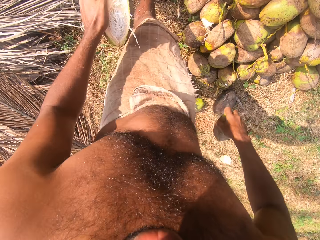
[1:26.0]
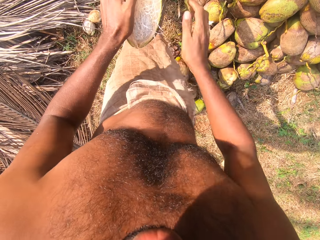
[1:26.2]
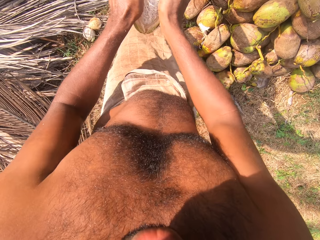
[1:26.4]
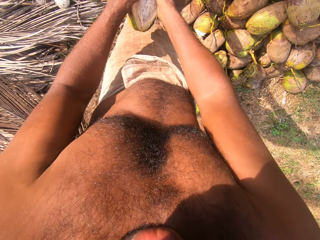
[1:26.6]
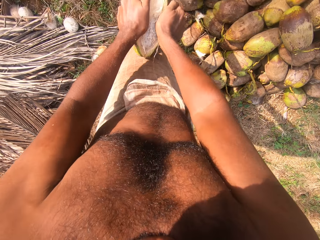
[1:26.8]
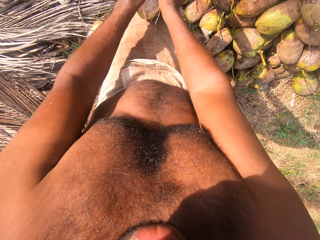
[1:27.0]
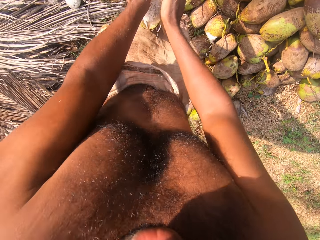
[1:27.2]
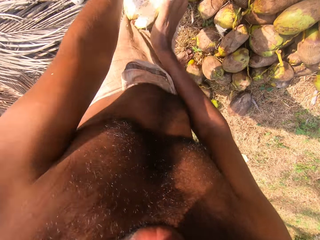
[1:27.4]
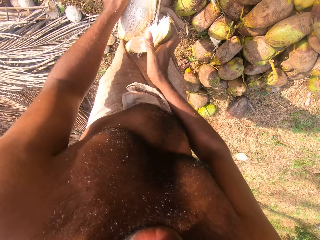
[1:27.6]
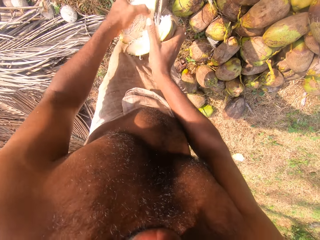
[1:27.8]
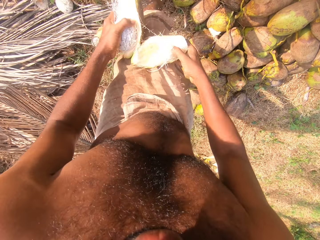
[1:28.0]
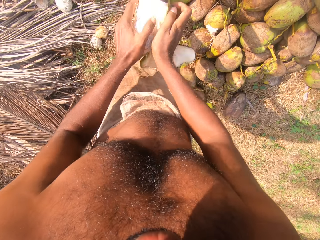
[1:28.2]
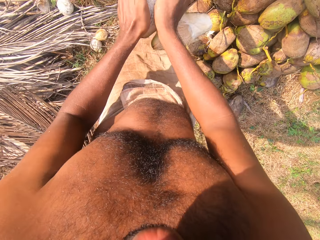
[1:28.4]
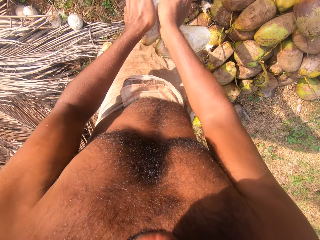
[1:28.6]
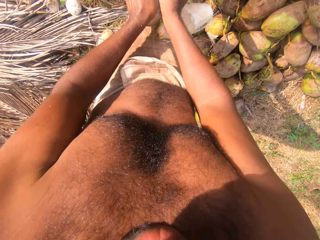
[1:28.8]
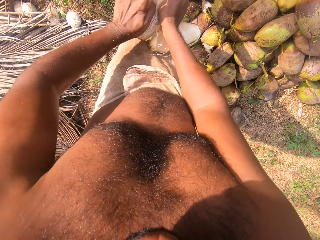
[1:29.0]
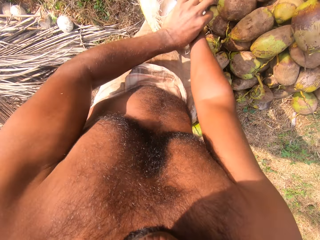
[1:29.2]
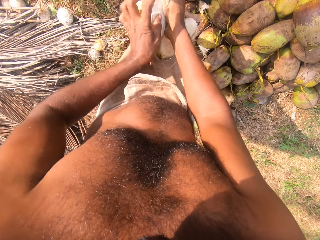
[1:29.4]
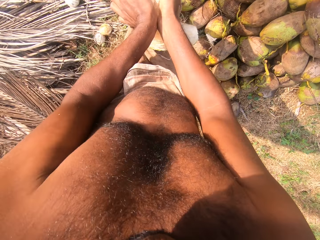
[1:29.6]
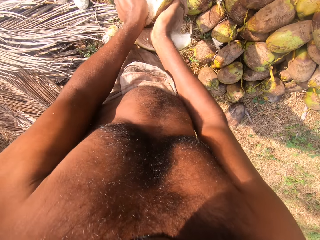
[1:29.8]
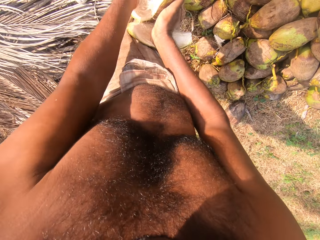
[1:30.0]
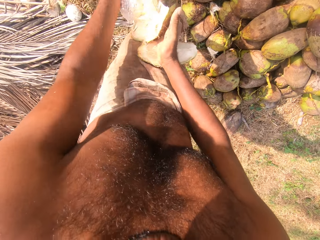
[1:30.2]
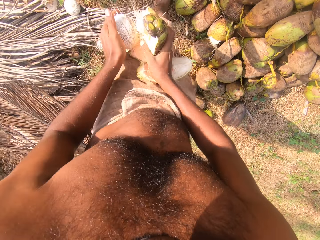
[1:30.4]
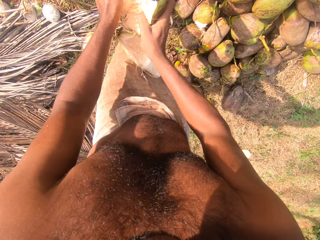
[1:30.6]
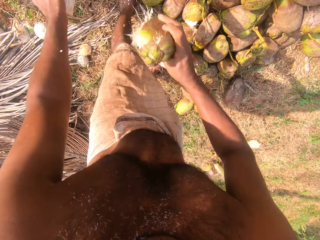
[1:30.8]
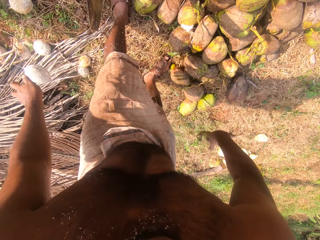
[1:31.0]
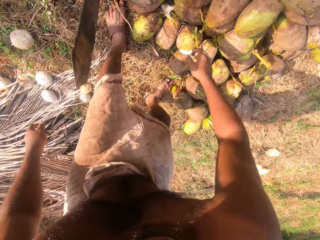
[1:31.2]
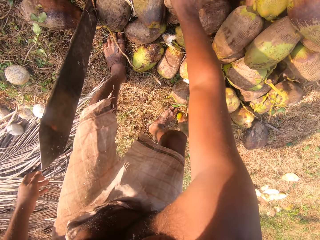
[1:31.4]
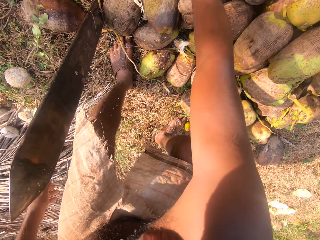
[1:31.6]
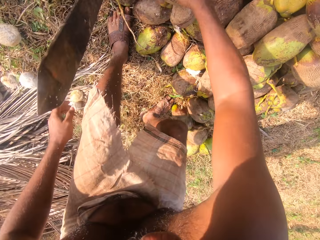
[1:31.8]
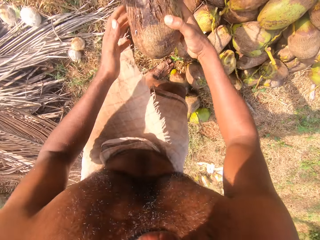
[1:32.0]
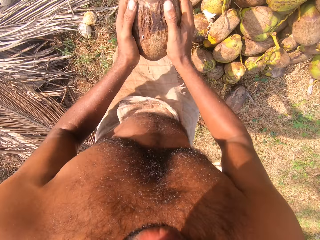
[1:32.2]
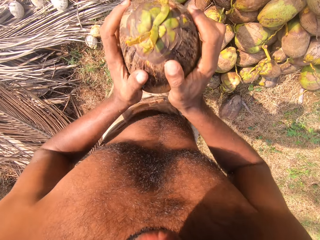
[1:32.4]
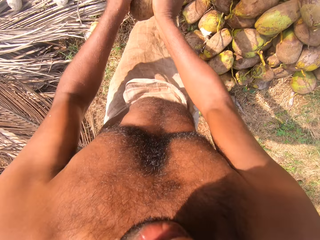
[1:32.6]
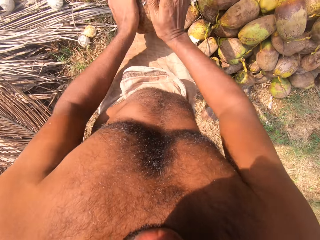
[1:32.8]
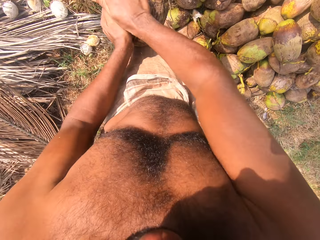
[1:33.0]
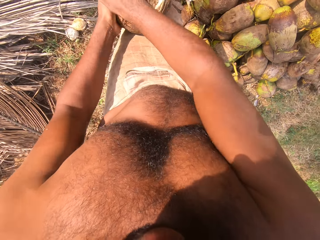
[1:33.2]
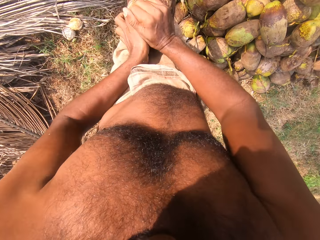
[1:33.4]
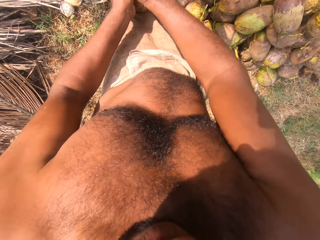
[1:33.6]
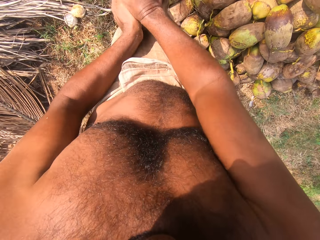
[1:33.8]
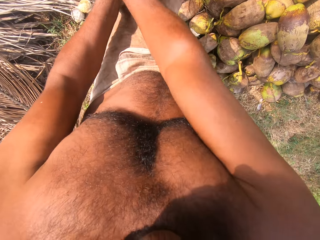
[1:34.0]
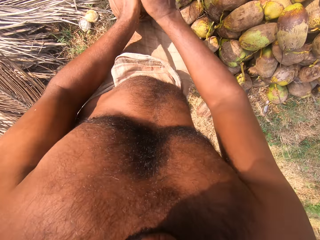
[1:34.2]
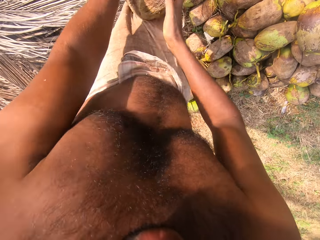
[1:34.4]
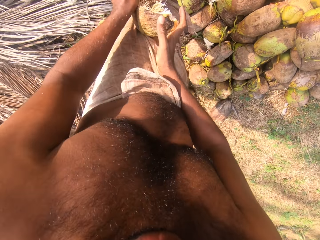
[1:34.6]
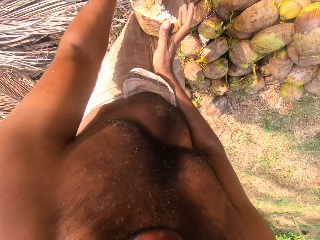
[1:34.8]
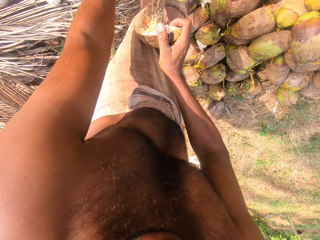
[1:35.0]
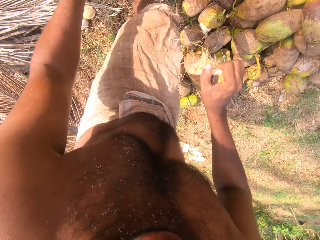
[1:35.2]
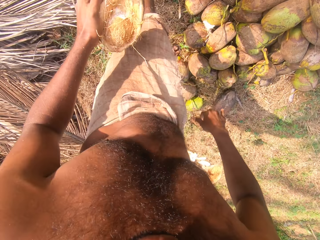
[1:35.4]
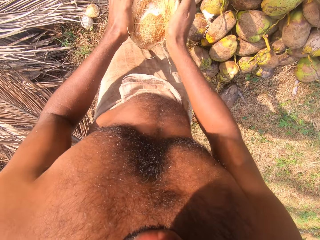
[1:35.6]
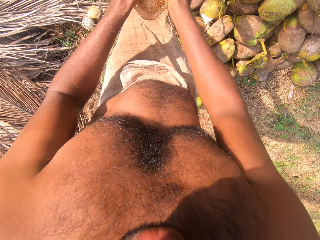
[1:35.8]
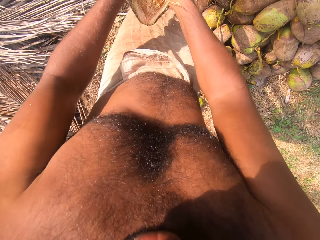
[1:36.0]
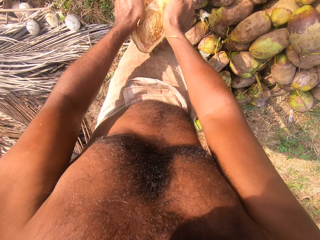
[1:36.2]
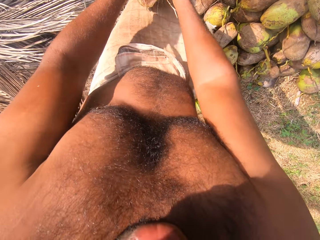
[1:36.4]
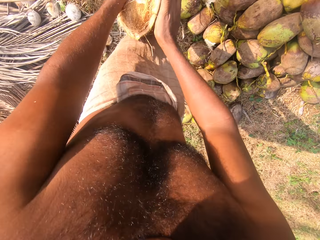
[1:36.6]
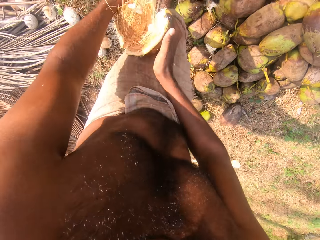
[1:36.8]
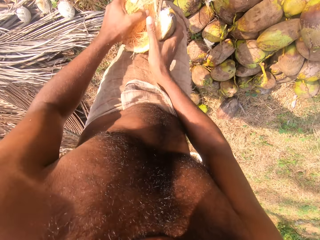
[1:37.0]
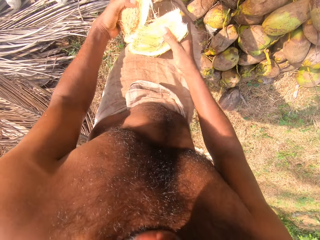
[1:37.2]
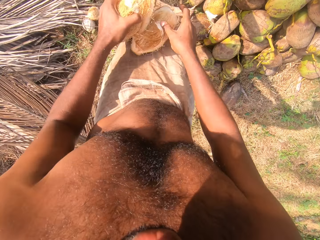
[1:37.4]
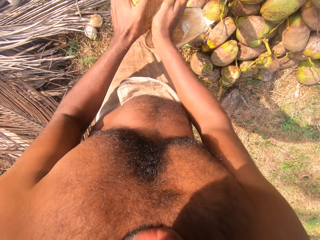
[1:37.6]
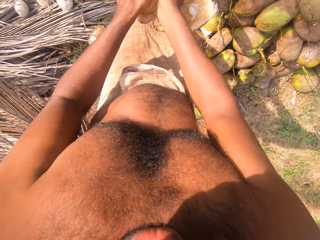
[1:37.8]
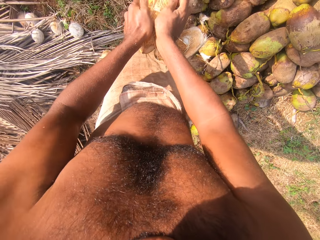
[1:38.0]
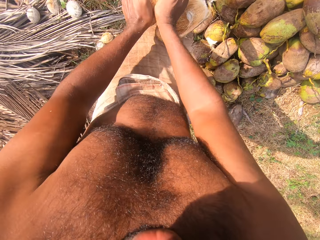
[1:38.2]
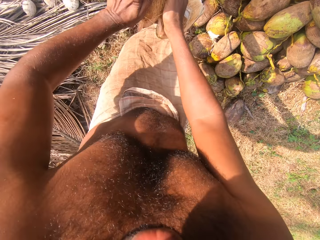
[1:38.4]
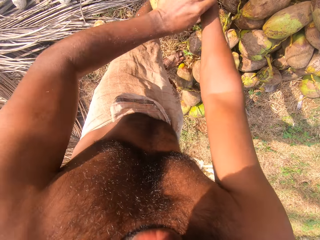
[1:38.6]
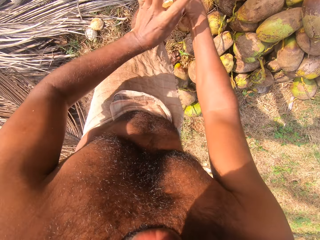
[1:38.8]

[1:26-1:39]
The camera wearer drops the coconut on the ground with his left hand. He drops the coconut husk on the ground with his right hand. He picks up a coconut fruit from the ground with his right hand. He holds the coconut fruit with both hands. He removes the coconut husk from the coconut on the cutlass on the ground with both hands. He drops the coconut husk on the ground with his right hand. He removes the coconut husk from the coconut on the cutlass on the ground with both hands.

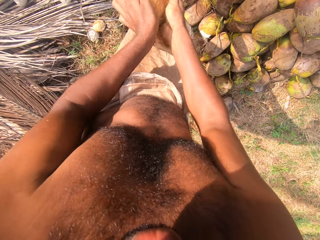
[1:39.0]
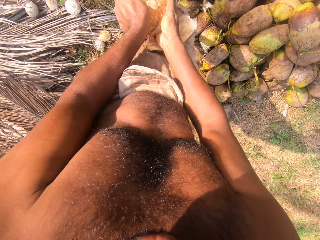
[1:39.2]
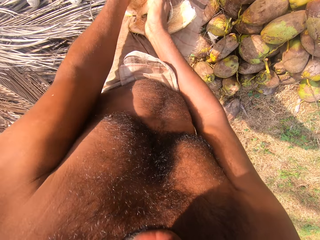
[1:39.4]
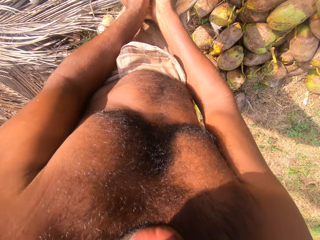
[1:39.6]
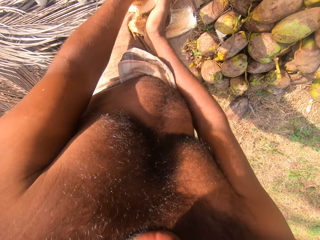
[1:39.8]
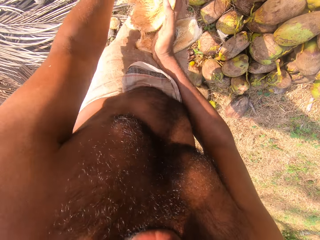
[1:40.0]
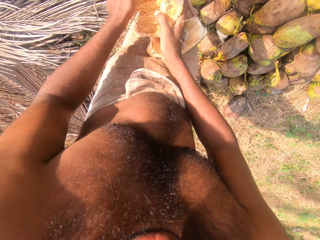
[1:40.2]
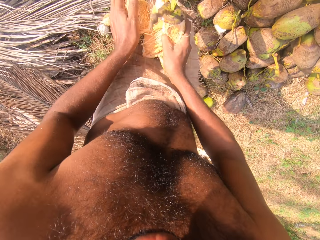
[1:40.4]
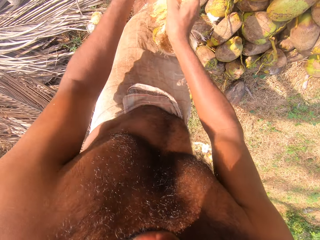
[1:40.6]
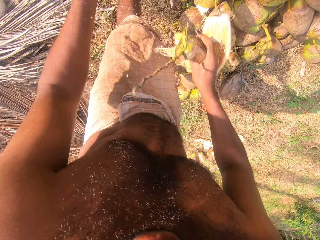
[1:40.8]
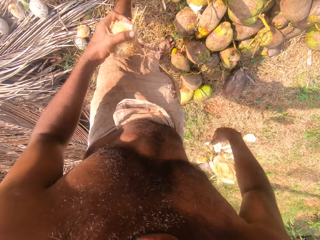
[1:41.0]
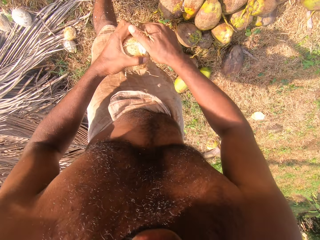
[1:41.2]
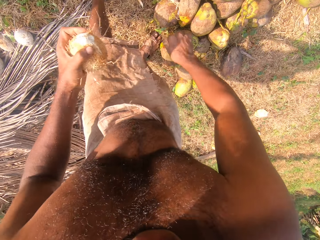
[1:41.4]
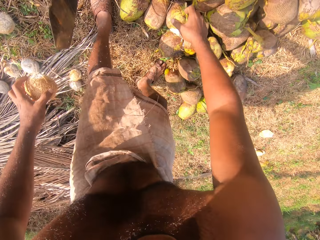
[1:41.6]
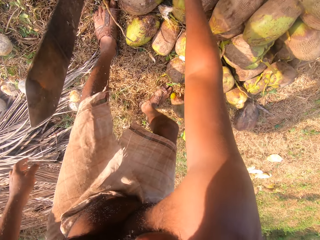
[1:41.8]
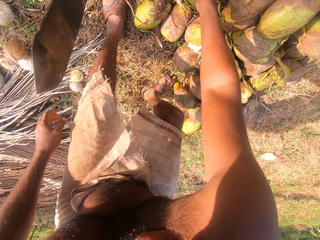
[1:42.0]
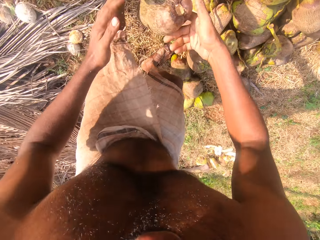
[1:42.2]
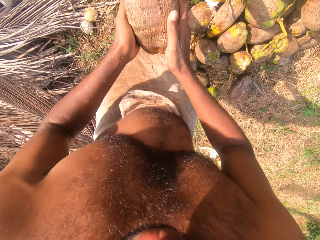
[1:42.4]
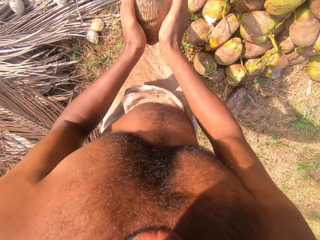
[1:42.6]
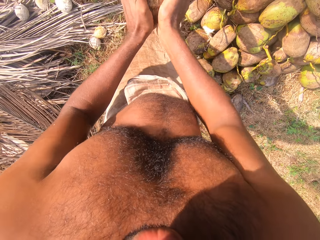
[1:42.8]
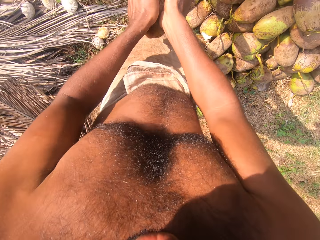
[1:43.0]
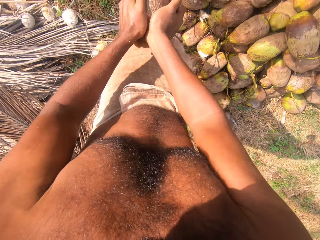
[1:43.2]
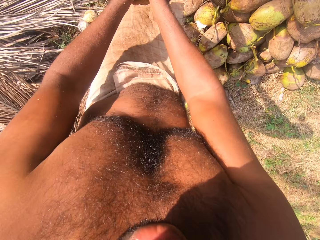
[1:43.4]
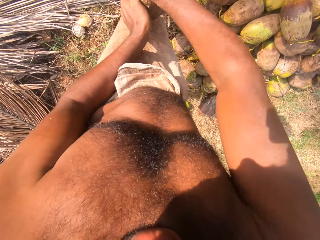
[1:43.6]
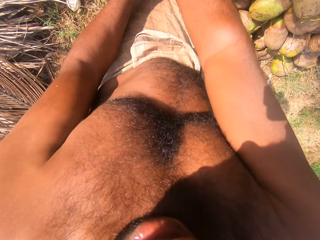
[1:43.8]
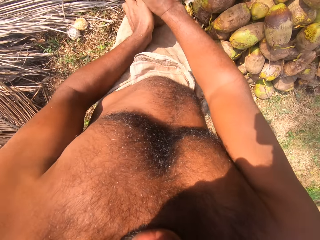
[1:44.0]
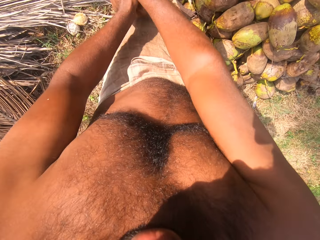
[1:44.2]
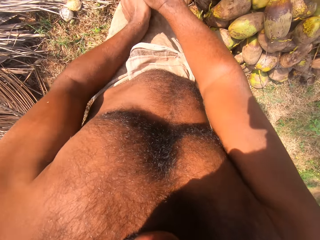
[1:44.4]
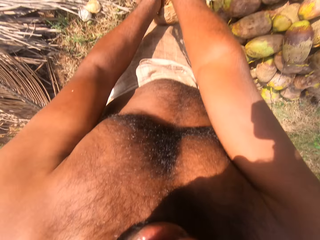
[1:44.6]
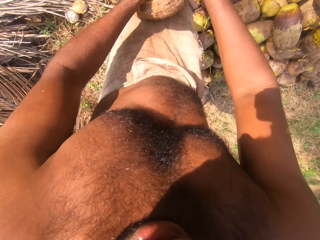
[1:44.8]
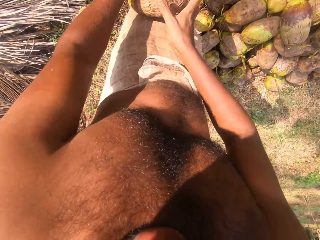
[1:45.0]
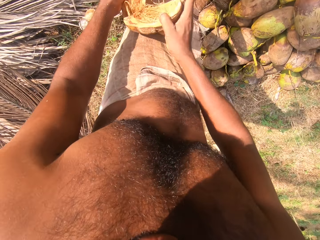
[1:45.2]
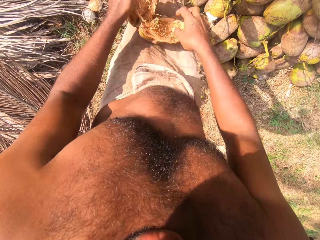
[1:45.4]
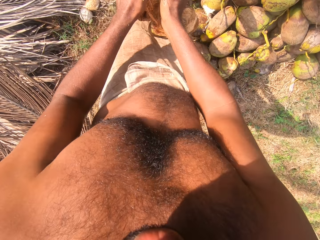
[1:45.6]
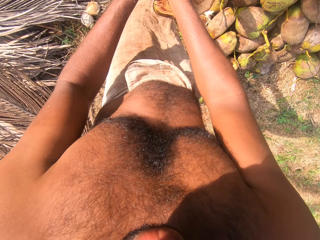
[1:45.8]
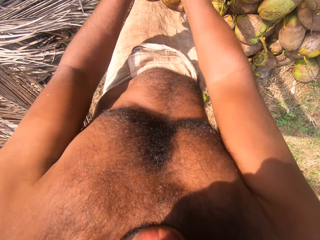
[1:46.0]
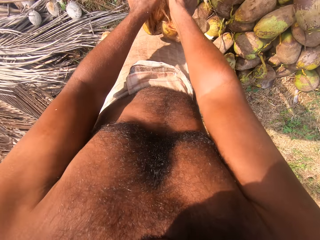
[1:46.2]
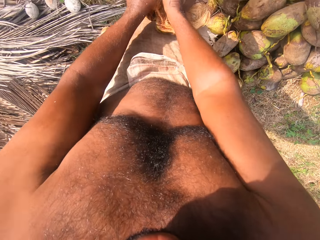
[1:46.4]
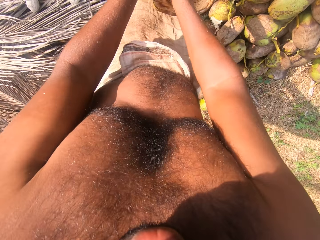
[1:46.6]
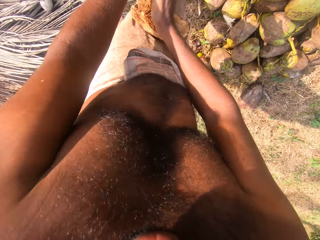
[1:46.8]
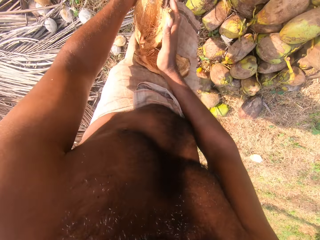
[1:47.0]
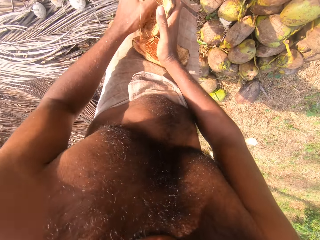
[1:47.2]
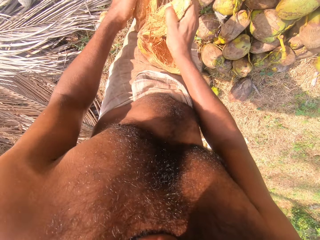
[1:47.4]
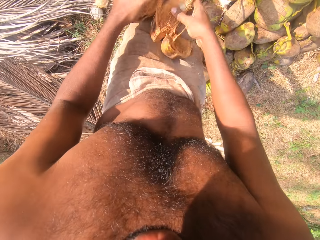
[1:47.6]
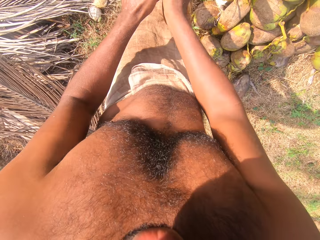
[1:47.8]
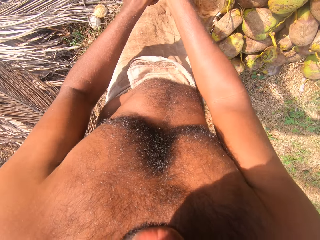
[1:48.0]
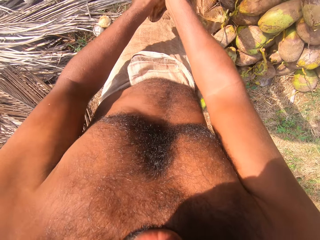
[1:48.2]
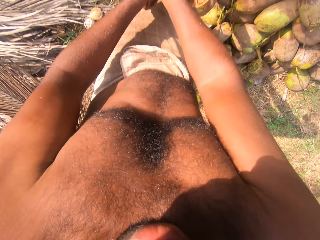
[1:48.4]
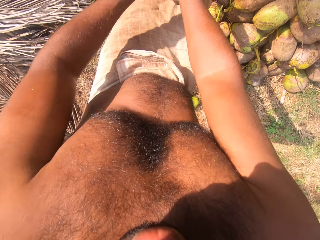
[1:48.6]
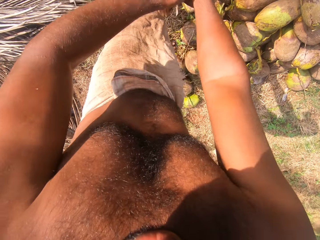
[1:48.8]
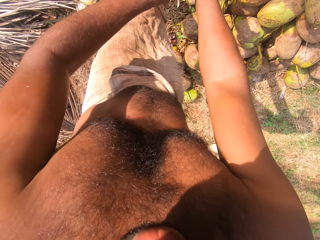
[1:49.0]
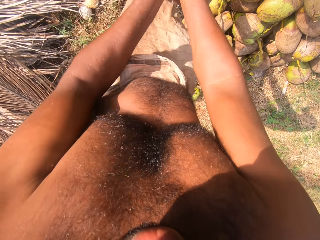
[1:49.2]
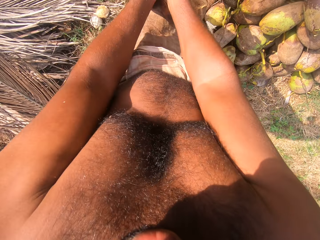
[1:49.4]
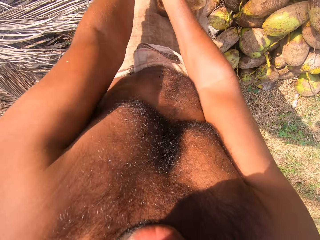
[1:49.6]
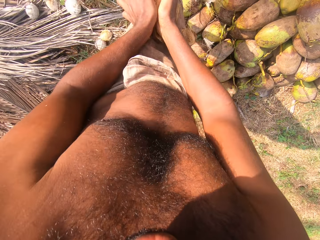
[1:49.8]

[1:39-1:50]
The camera wearer drops the coconut husk on the ground with his right hand. He removes the coconut husk from the coconut in his left hand with his right hand. He drops the coconut on the ground with his left hand. He picks up a coconut fruit from the ground with his right hand. He holds the coconut fruit with both hands. He removes the coconut husk from the coconut on the cutlass on the ground with both hands.
